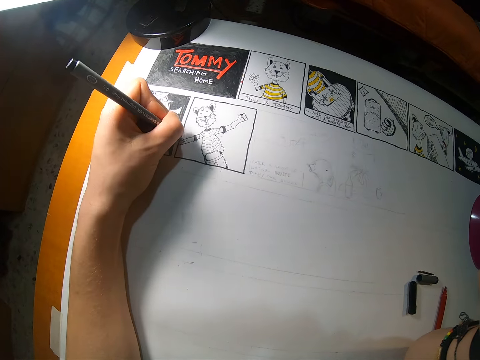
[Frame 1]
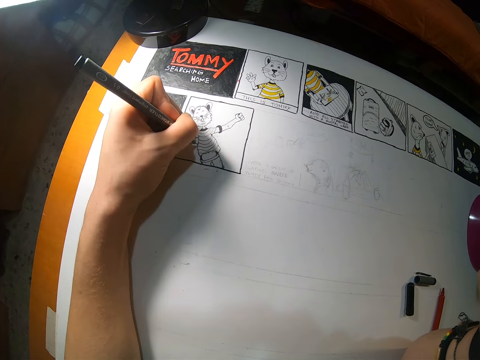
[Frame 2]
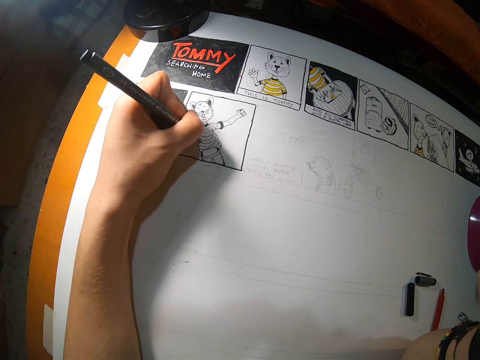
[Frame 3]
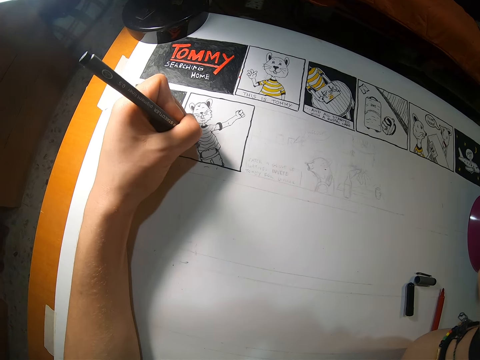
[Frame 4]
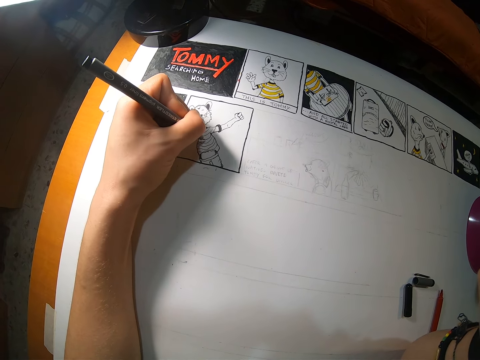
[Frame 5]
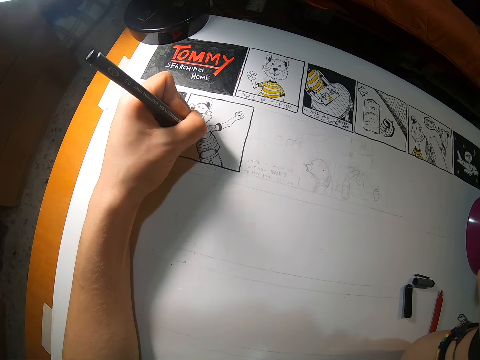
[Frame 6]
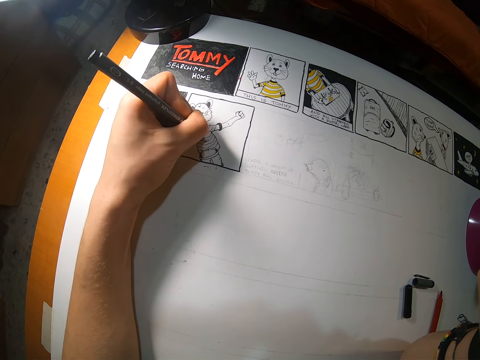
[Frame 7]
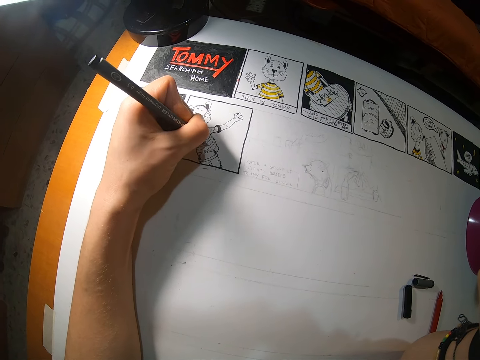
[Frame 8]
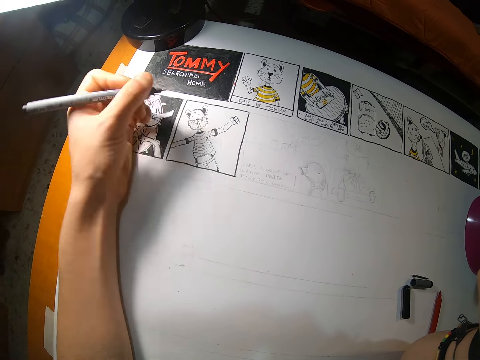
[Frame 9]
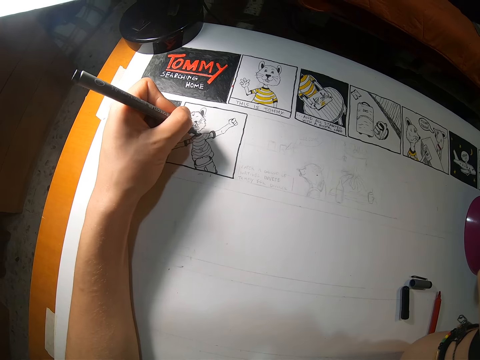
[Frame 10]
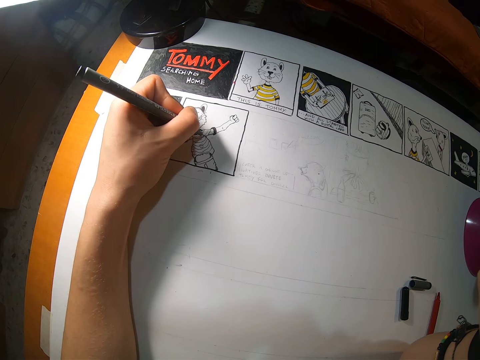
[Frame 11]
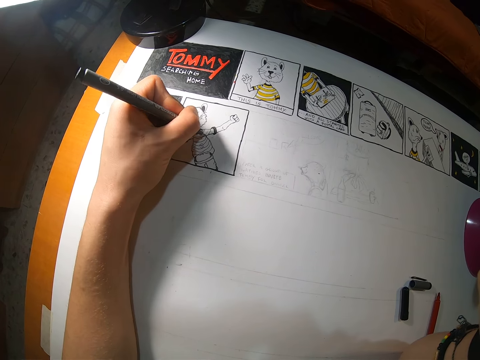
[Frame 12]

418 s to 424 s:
The camera wearer draws on the drawing paper with a marker.

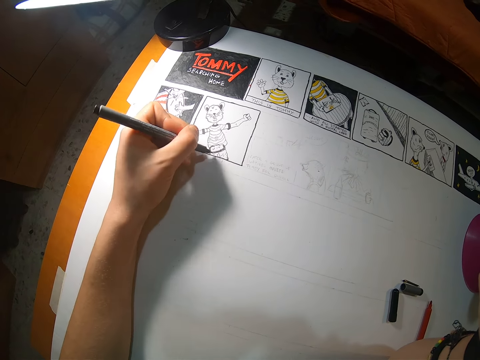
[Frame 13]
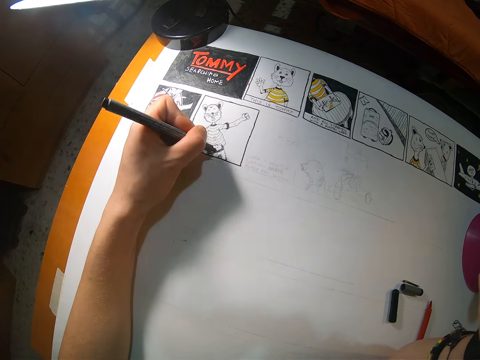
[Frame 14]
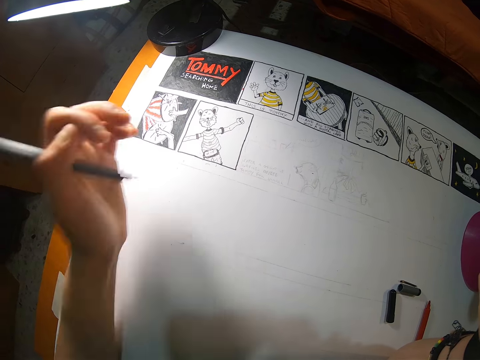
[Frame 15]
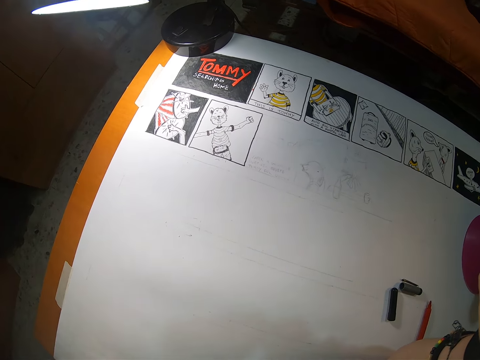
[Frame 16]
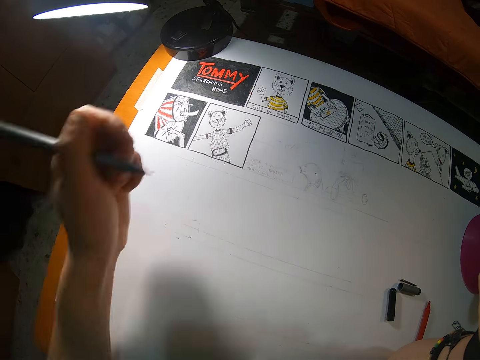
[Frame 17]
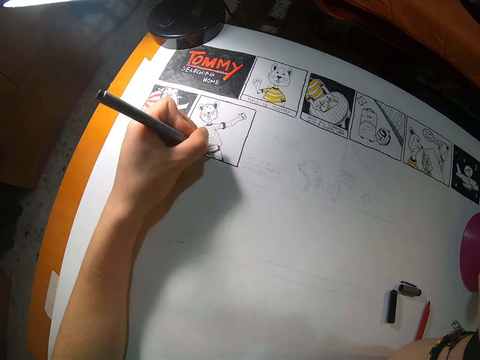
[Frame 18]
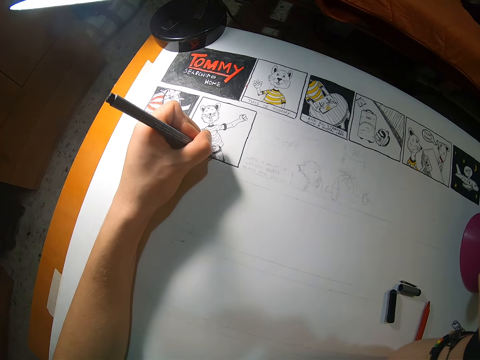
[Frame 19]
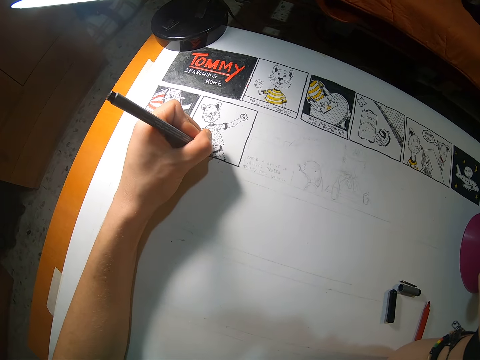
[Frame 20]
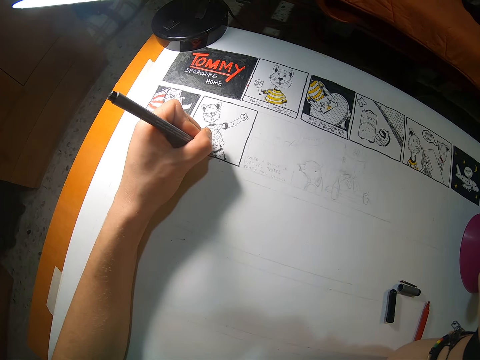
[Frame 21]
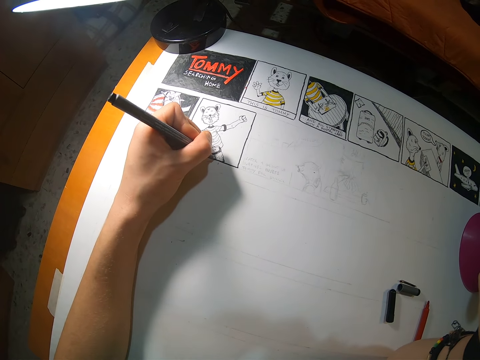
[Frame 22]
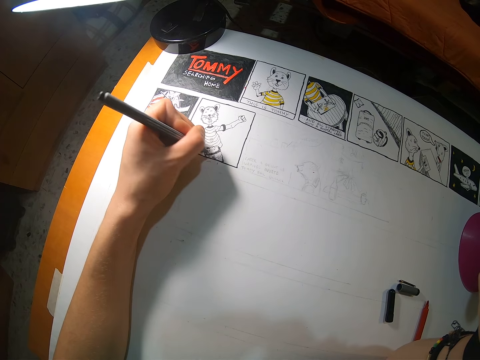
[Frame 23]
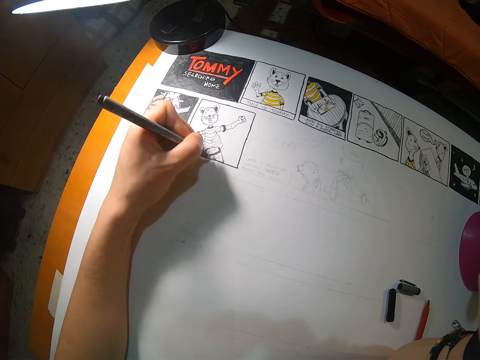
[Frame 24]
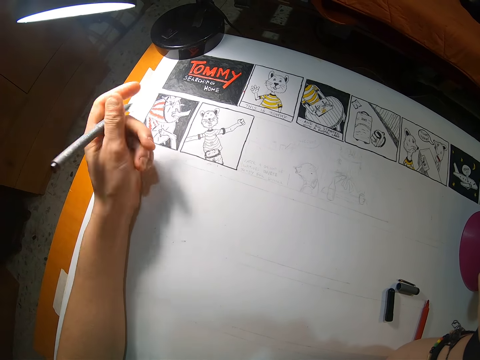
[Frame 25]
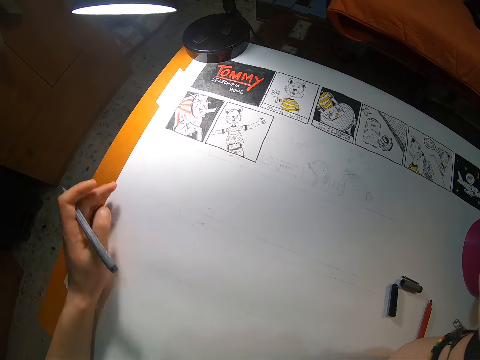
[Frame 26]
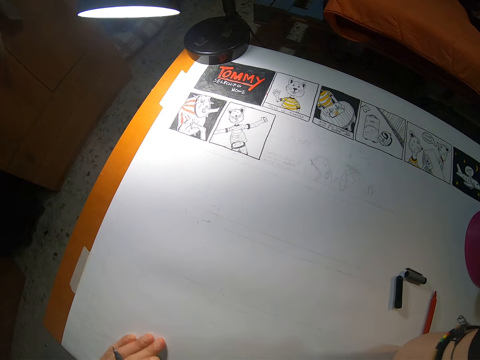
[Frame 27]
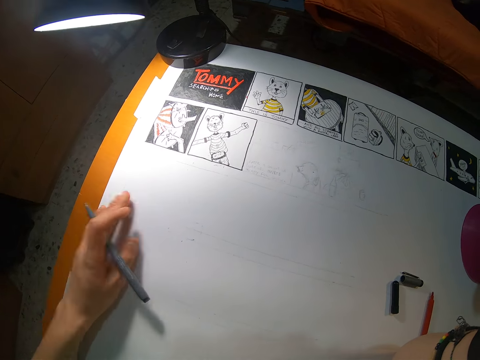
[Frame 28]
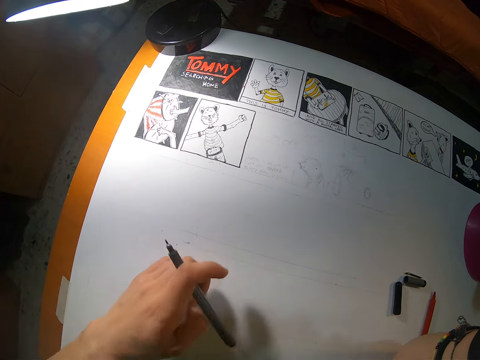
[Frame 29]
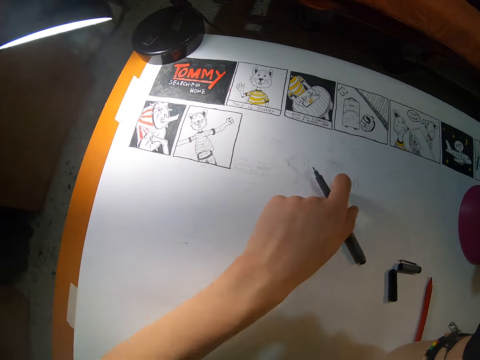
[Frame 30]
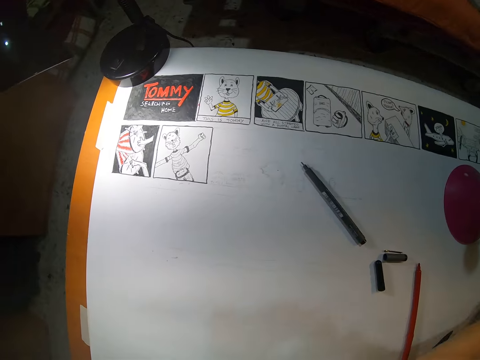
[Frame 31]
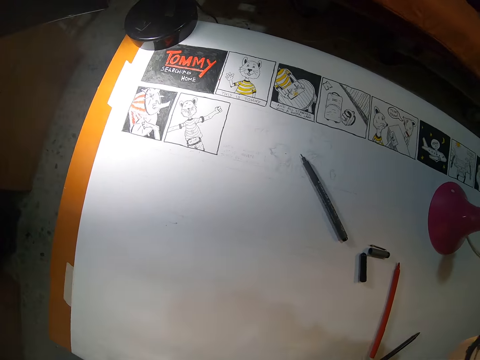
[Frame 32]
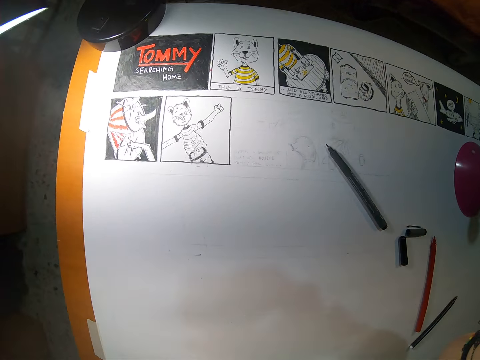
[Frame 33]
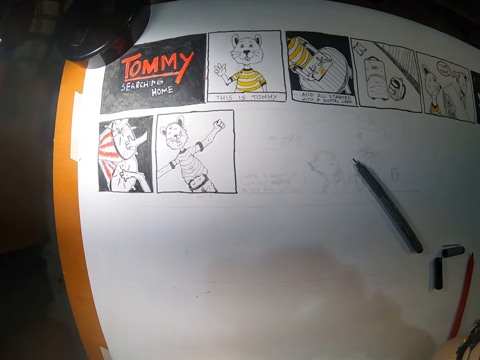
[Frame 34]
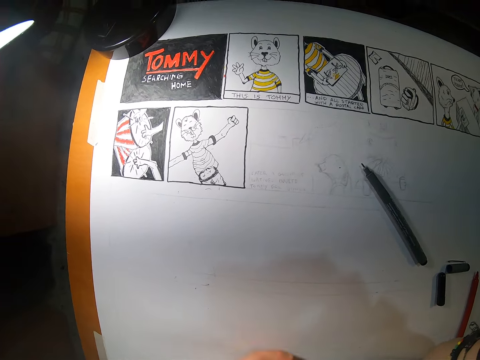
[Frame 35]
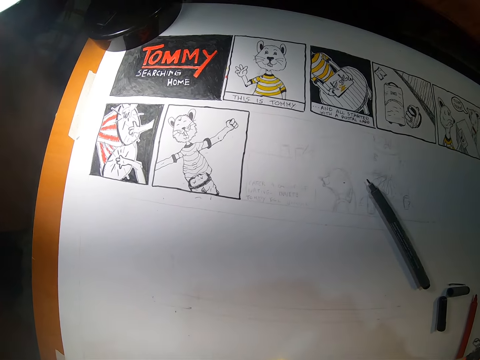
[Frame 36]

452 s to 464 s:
The camera wearer lifts his left hand from the drawing book. They place his left hand on the drawing book, draw on the drawing paper with a marker, and move his left hand on the drawing book. They dust the paper with her left hand. They drop the black marker on the paper. They pick up a yellow marker from the paper with her left hand.

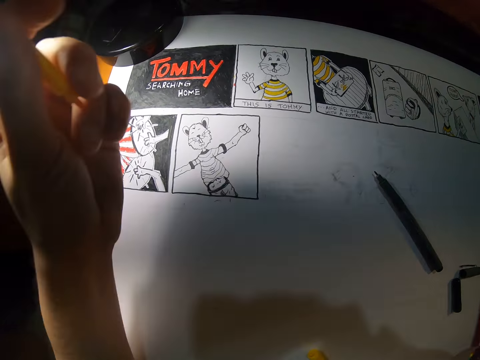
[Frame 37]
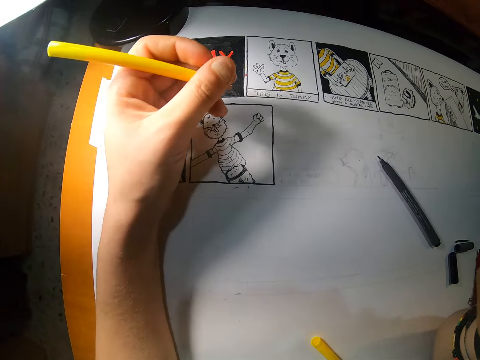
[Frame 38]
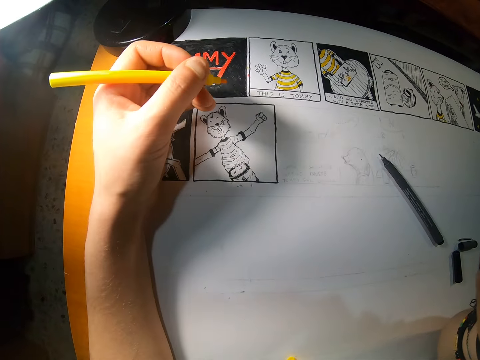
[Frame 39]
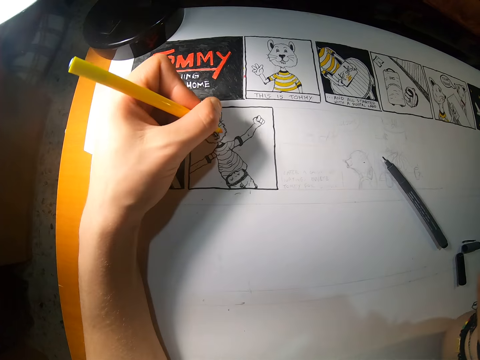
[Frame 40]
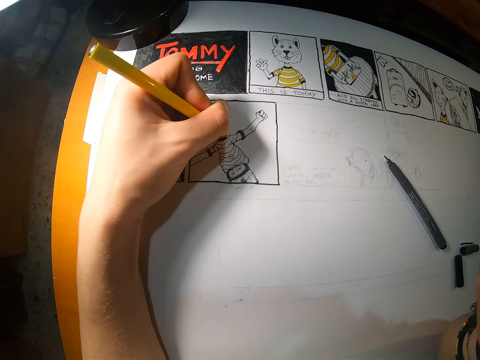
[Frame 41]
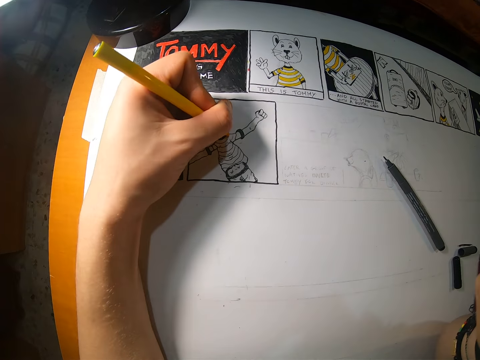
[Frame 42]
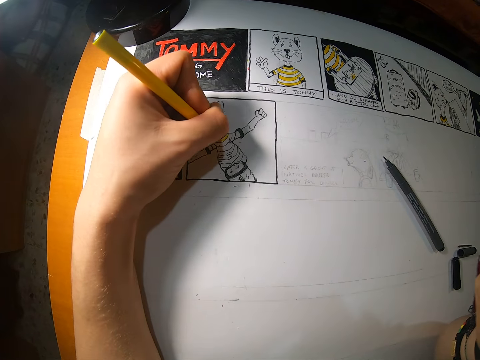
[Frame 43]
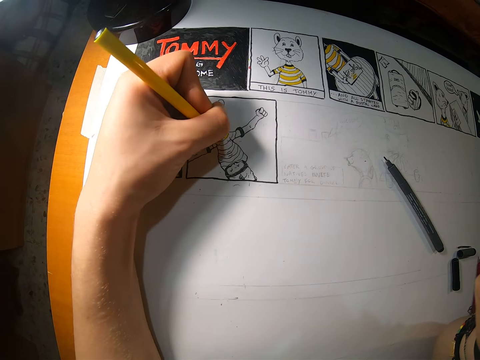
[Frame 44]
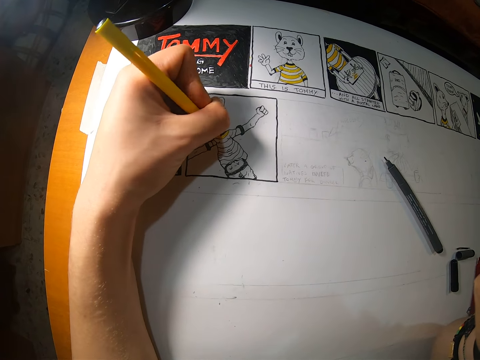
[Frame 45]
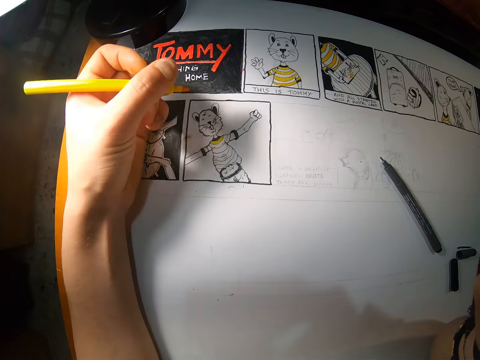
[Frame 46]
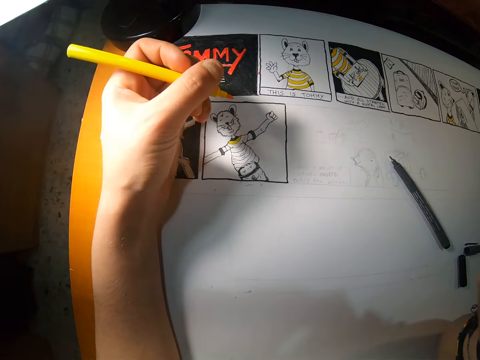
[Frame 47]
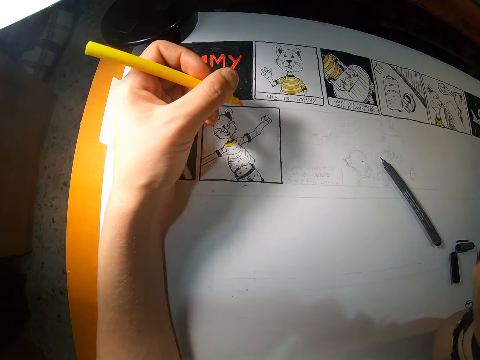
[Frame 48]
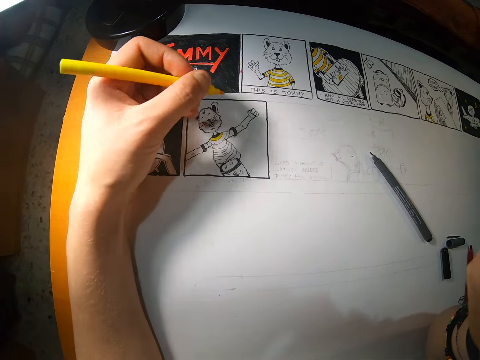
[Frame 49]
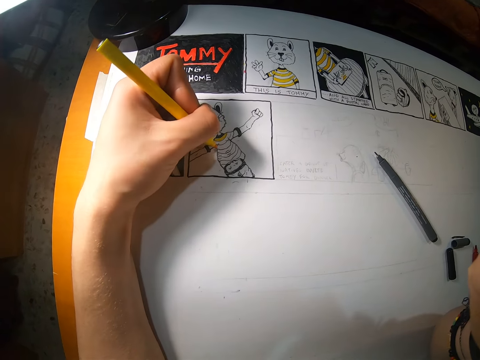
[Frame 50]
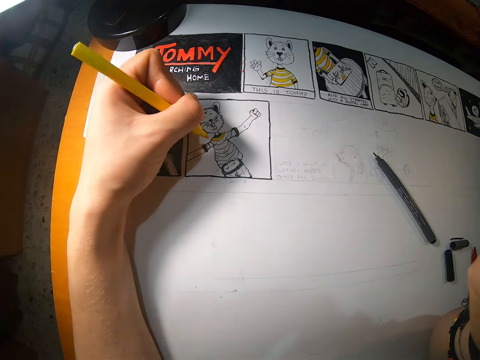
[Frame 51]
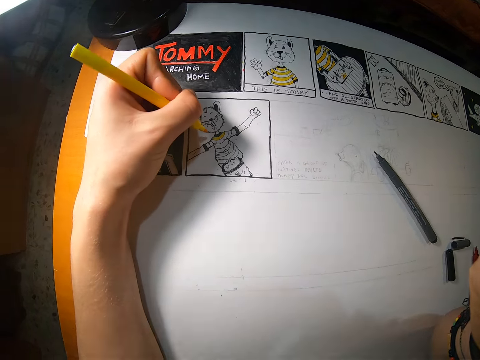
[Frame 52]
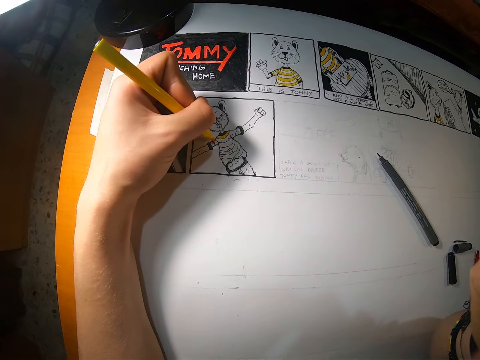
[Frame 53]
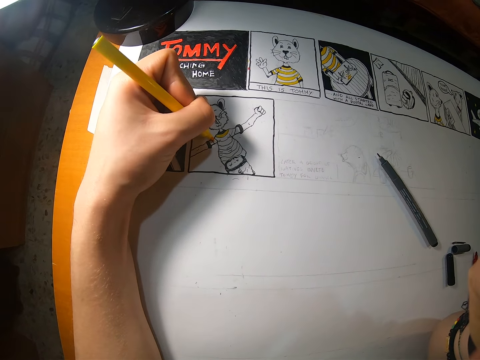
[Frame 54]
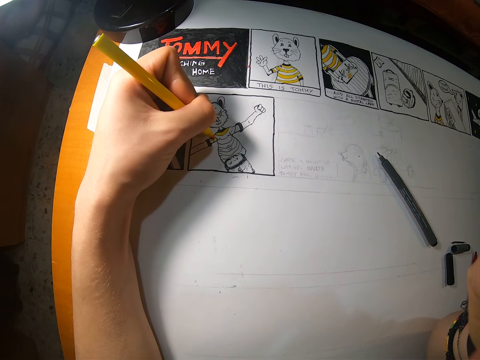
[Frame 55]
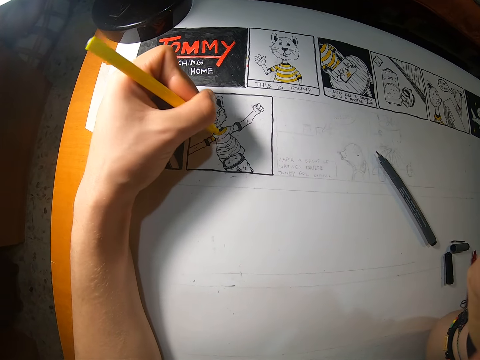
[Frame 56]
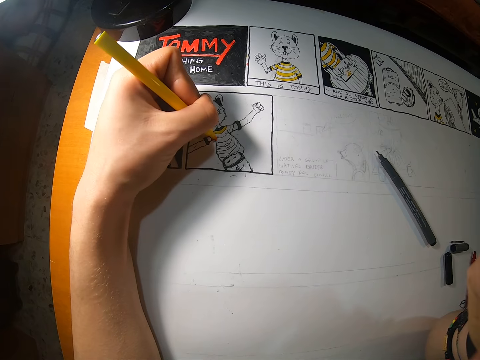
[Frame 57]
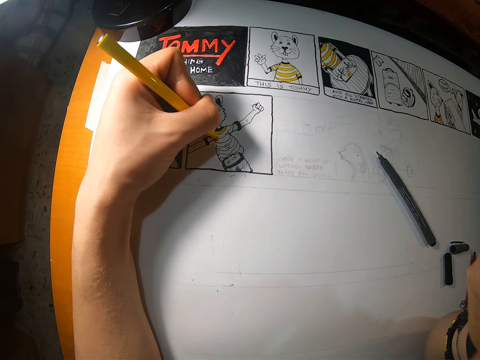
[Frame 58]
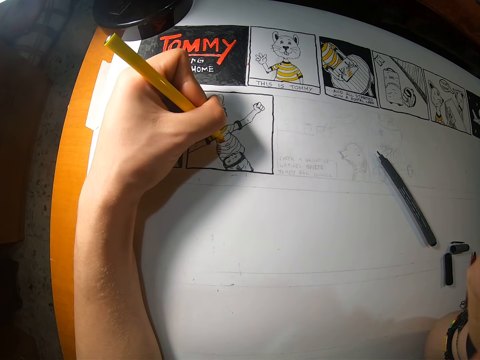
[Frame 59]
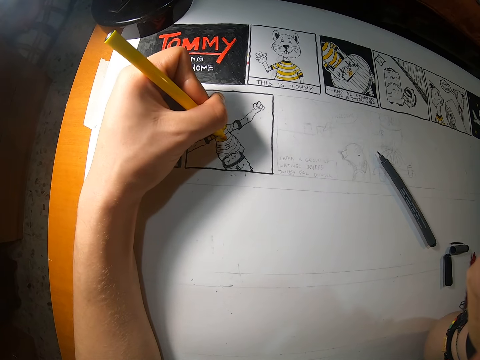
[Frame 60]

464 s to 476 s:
The camera wearer places his left hand on the drawing book. They draw on the paper on the table with the yellow marker with her left hand. They inspect the drawing. They draw on the drawing paper with a marker.
